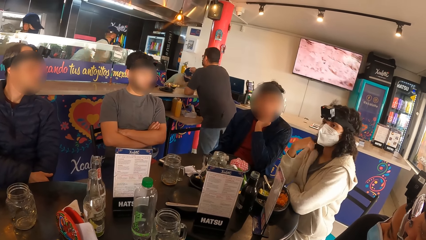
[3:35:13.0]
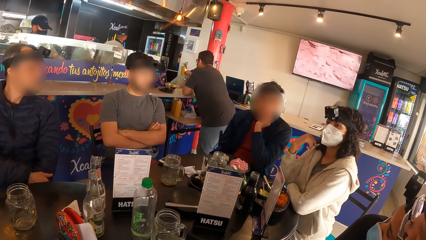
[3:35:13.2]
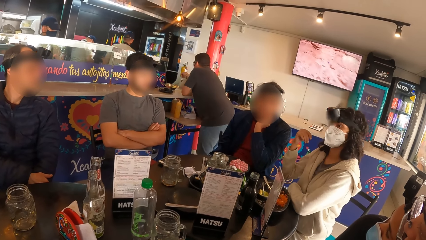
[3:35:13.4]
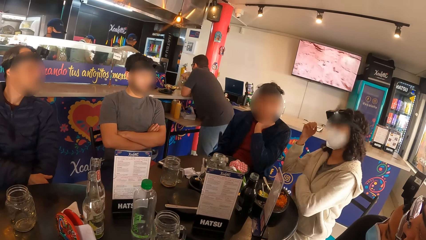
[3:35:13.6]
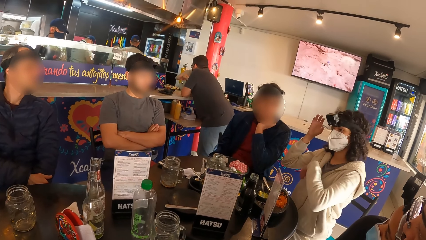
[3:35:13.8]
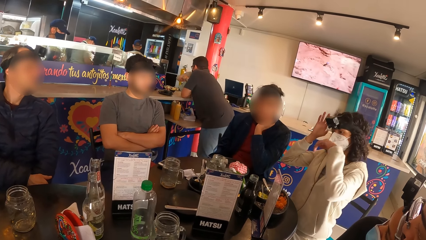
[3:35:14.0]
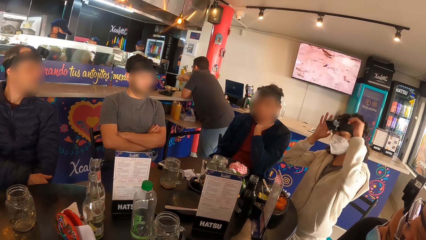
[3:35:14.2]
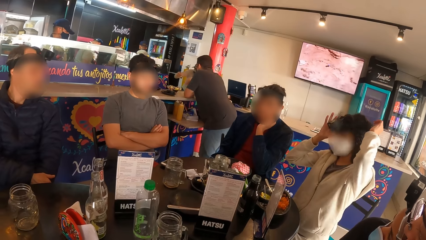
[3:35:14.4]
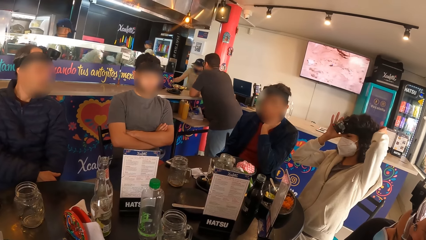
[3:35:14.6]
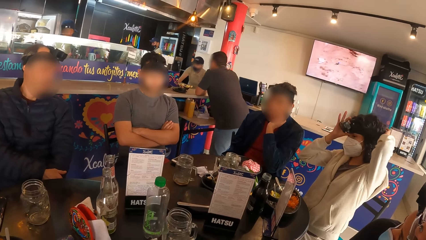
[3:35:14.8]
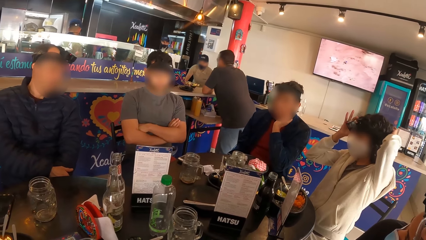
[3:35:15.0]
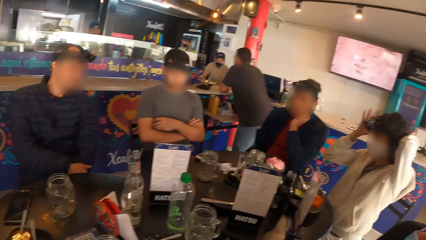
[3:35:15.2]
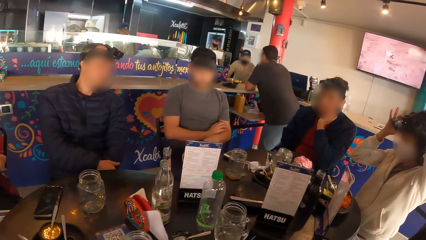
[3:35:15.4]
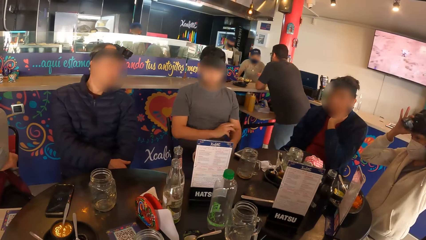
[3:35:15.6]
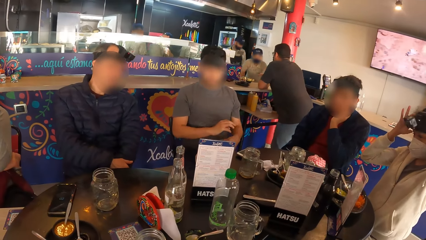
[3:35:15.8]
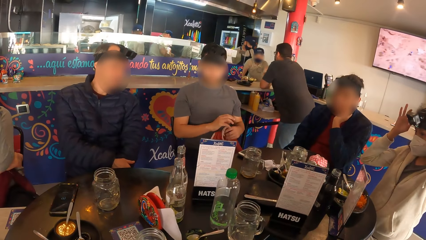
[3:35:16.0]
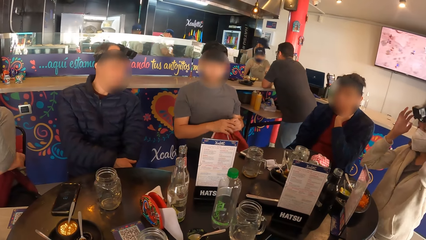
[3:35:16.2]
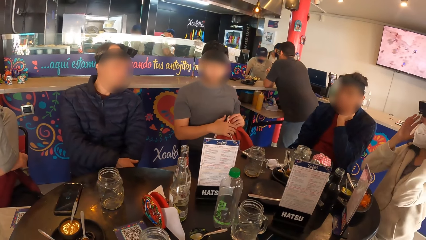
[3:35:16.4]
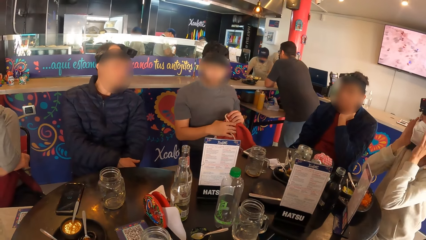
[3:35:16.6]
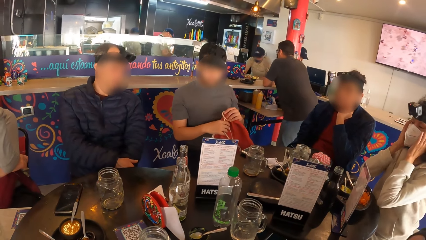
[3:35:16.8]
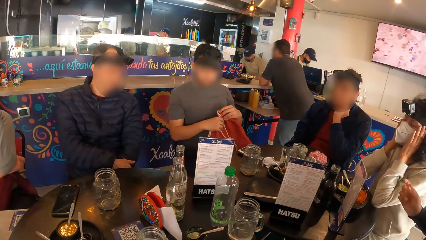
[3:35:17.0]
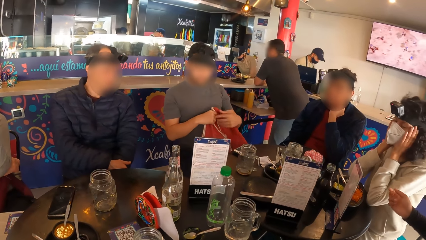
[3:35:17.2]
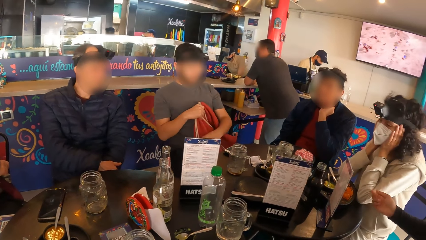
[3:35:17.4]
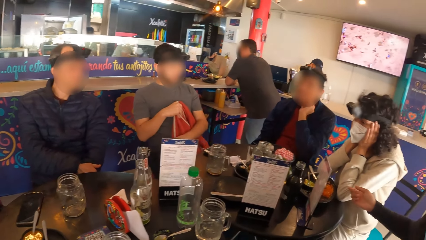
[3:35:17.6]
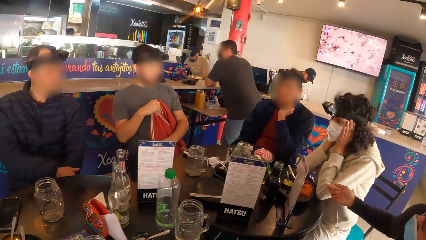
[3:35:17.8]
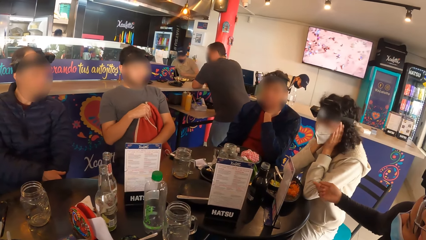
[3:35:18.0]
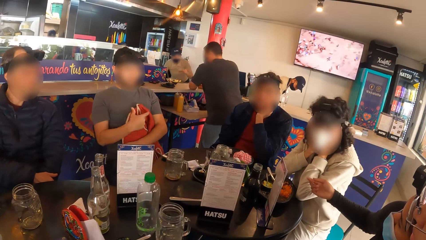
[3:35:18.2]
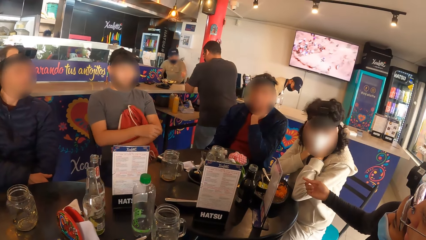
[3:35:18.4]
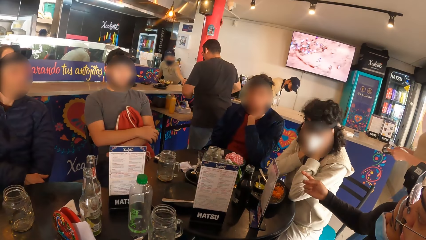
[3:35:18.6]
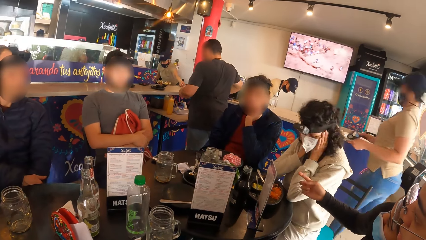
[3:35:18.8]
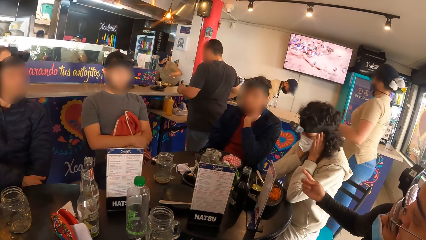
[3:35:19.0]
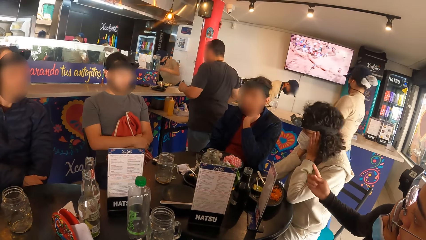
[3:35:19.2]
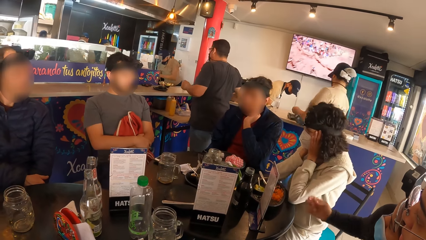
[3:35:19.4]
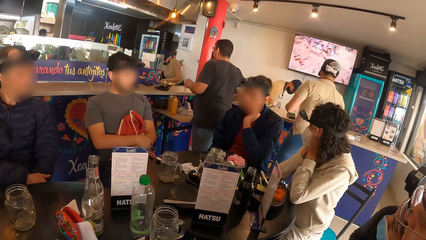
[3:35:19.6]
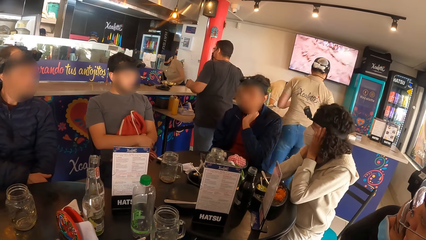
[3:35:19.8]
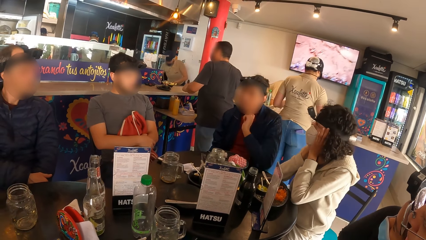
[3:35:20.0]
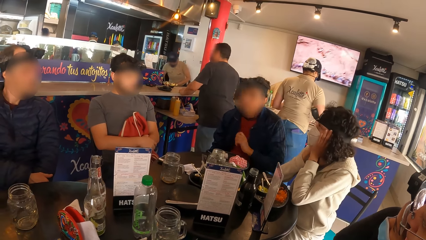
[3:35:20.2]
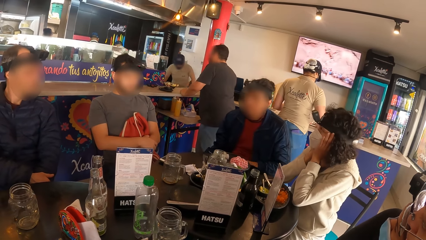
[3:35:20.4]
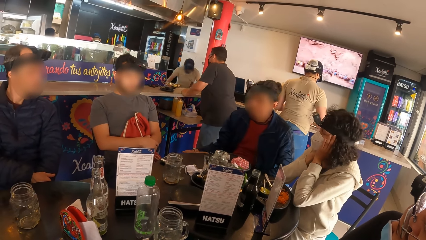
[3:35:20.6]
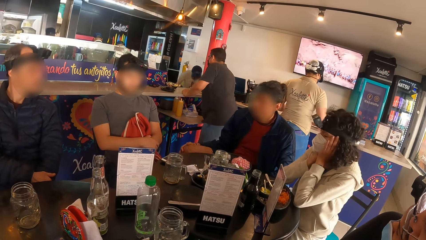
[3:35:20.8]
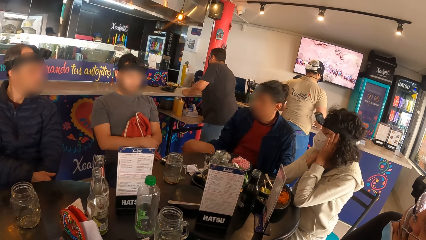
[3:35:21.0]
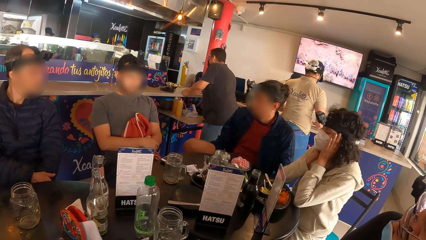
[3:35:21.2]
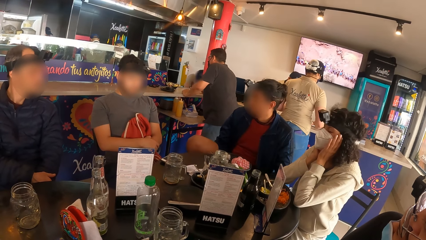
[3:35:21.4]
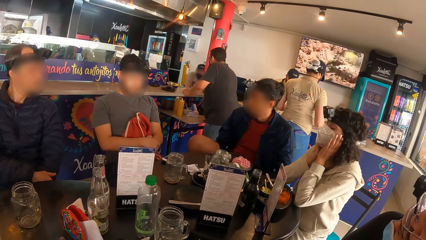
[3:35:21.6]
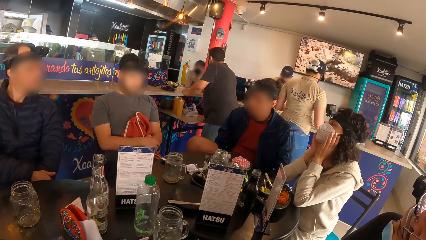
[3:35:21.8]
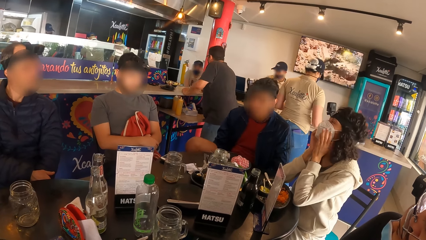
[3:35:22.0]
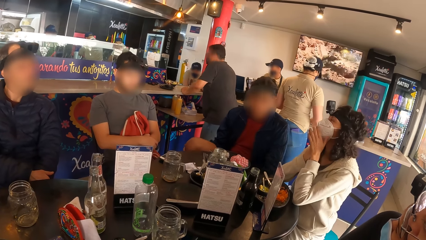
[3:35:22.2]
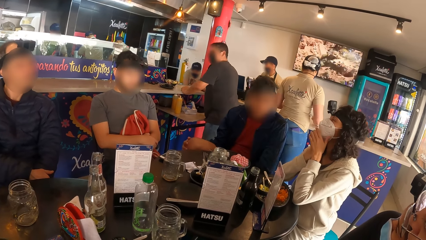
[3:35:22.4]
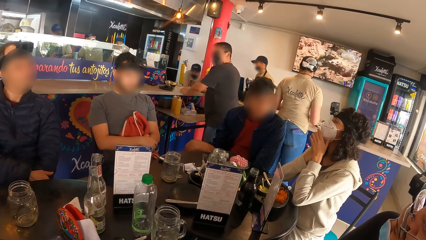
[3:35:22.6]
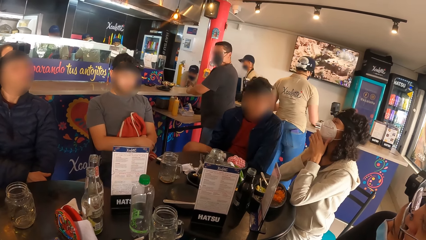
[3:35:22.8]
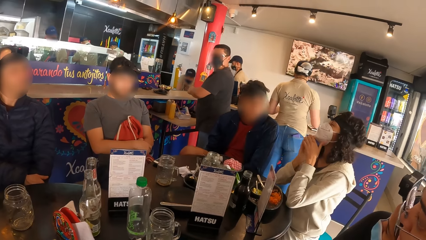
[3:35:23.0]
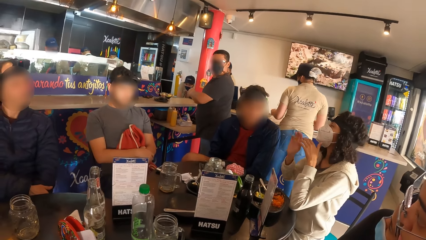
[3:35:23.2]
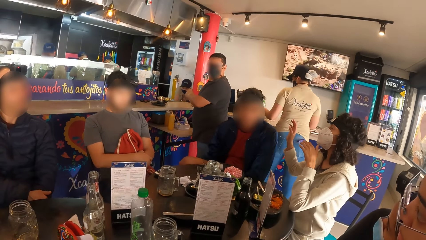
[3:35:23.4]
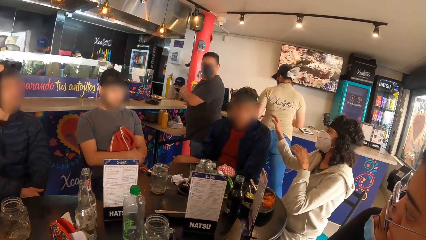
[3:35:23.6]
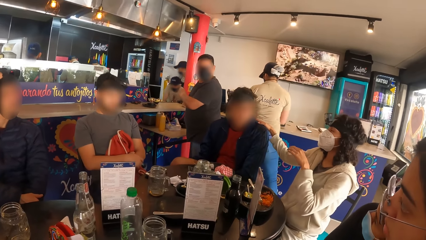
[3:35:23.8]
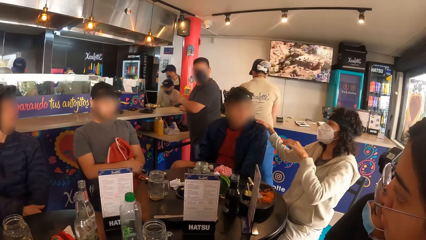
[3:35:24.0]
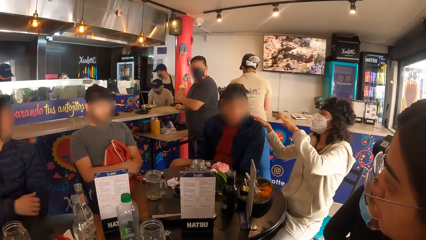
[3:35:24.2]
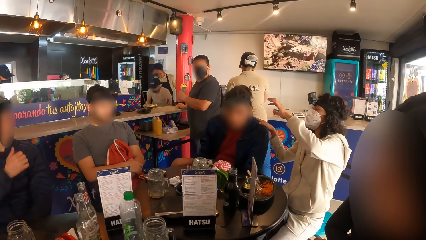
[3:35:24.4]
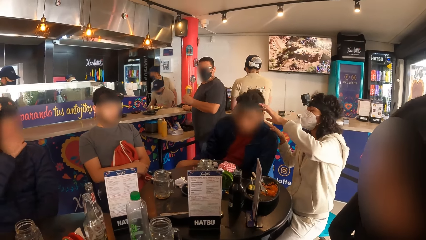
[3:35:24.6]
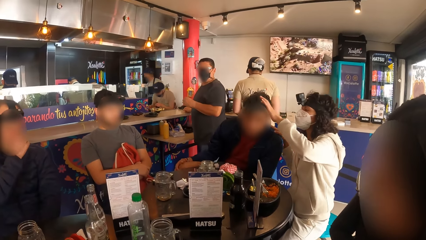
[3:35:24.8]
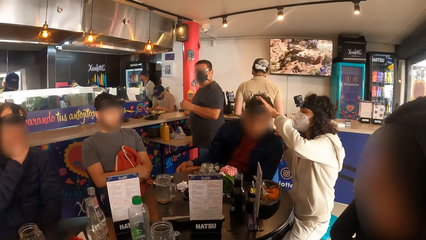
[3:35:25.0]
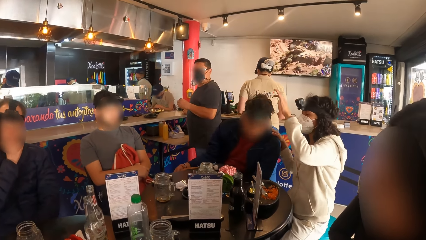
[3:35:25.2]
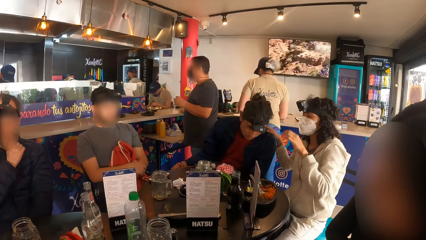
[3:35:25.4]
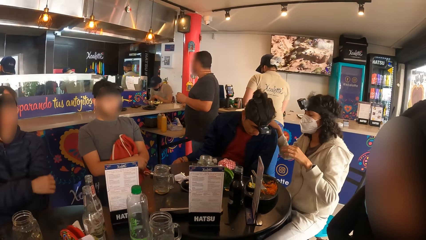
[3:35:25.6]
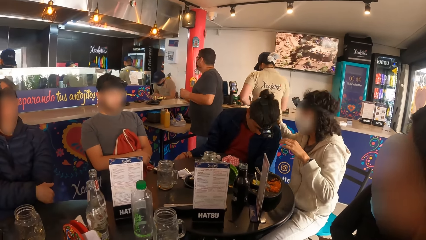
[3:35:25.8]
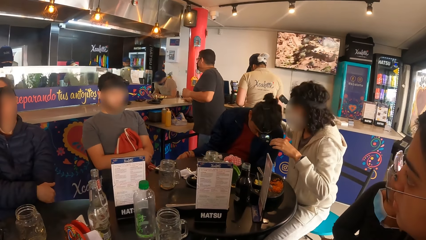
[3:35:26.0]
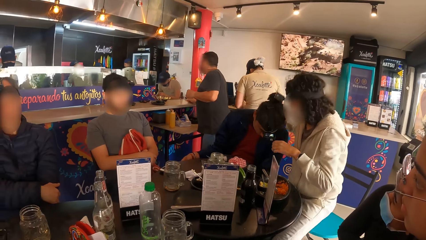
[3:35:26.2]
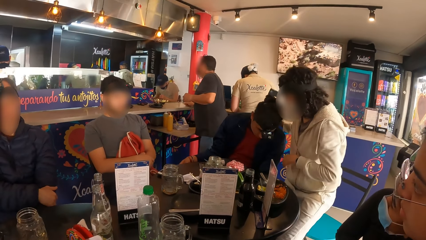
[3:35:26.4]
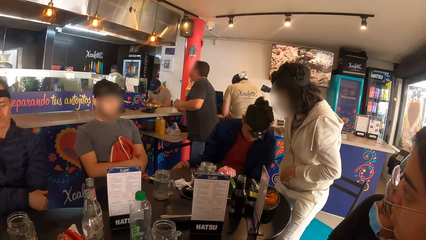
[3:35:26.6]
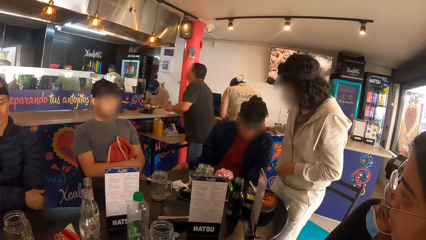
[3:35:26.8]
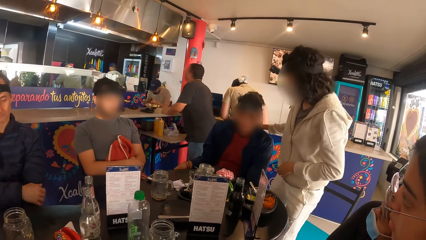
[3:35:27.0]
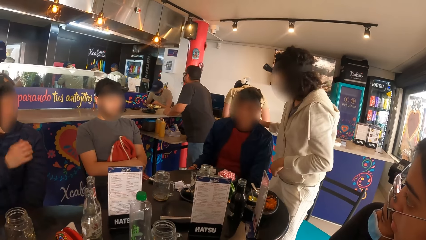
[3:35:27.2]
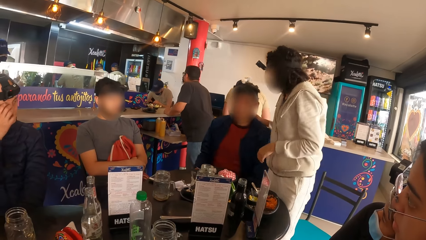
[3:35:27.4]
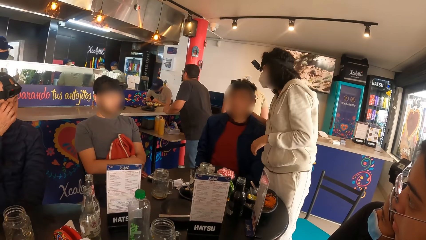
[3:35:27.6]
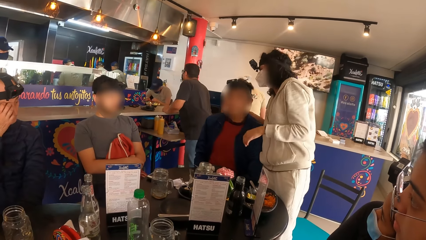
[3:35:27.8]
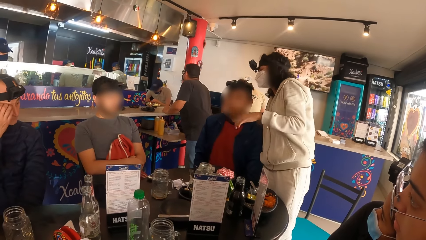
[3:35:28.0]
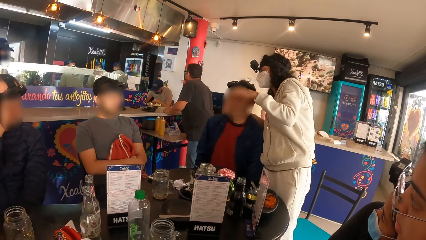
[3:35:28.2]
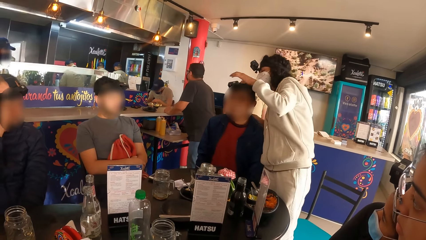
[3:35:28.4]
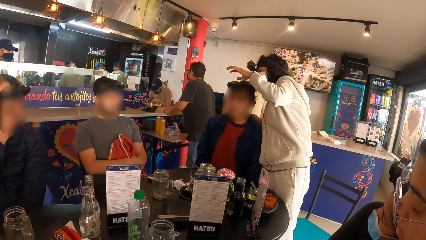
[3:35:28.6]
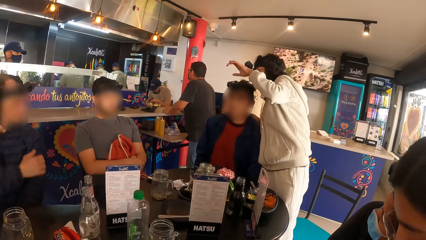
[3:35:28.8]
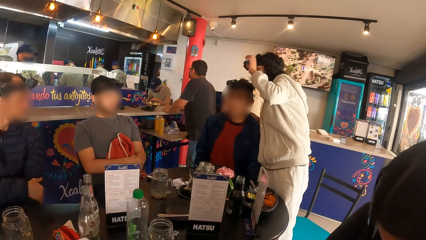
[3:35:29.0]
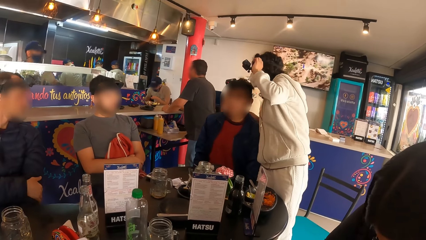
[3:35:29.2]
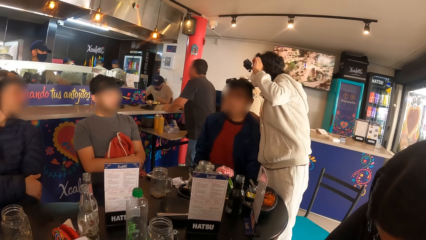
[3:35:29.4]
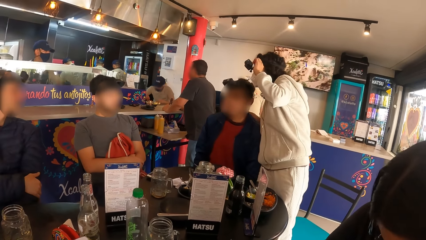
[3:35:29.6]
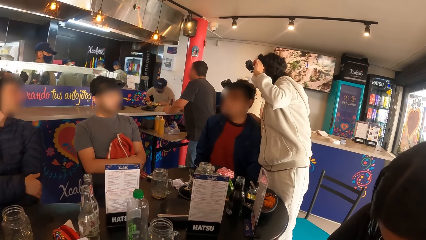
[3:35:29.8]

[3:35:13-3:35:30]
A woman adjusts the head strap camera on her head with her hands. A man holds a bag on his lap with both hands. A person points at the man. The woman touches the mask and holds another person on his shoulder. The man stands up.
